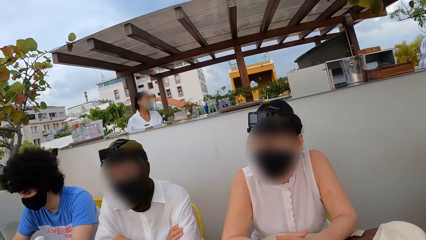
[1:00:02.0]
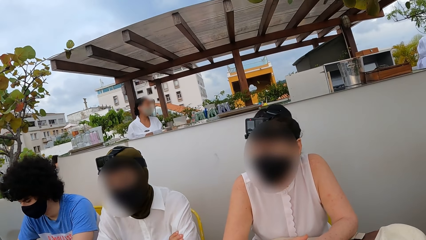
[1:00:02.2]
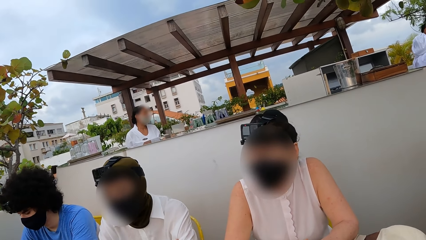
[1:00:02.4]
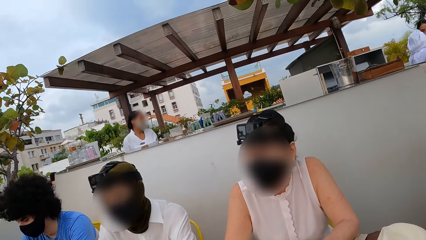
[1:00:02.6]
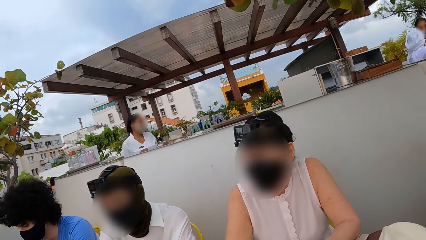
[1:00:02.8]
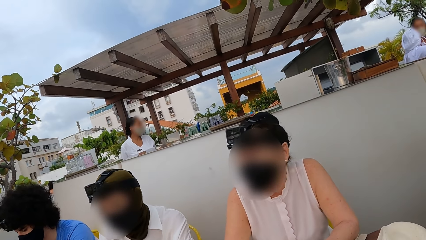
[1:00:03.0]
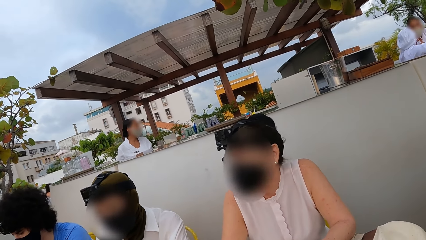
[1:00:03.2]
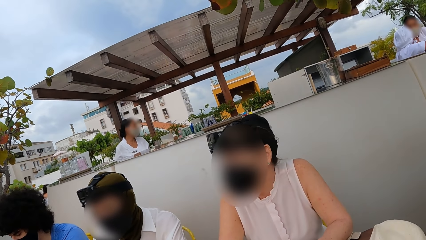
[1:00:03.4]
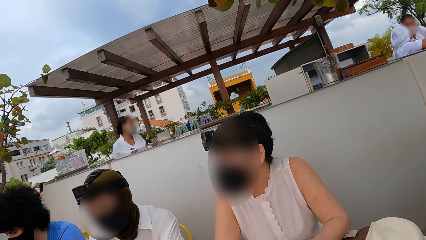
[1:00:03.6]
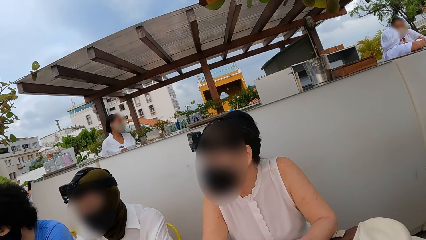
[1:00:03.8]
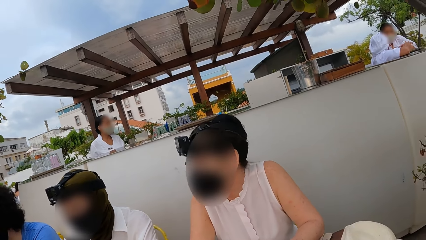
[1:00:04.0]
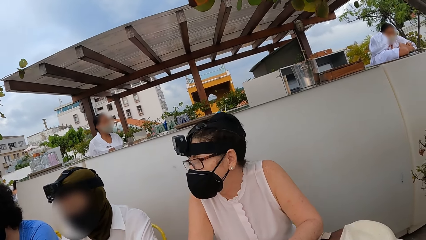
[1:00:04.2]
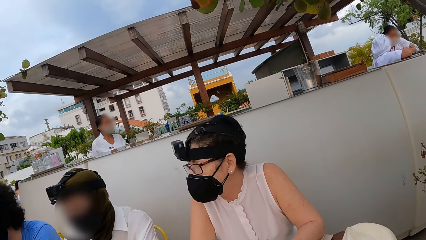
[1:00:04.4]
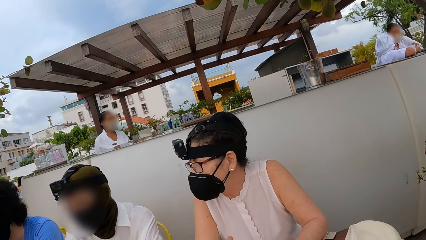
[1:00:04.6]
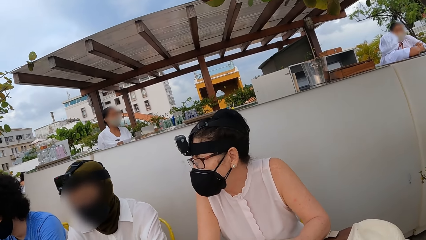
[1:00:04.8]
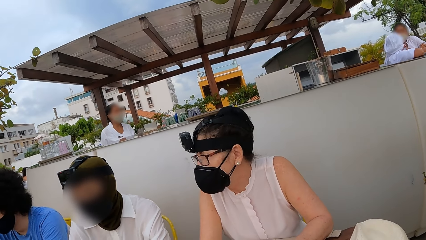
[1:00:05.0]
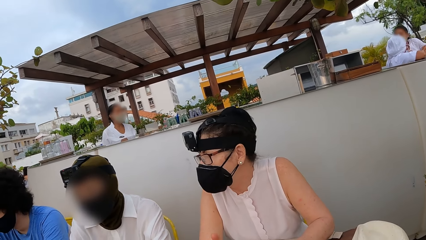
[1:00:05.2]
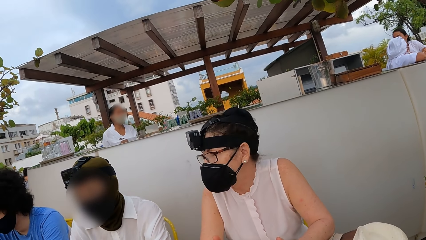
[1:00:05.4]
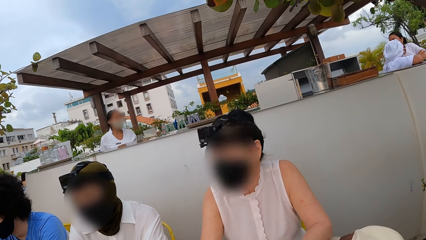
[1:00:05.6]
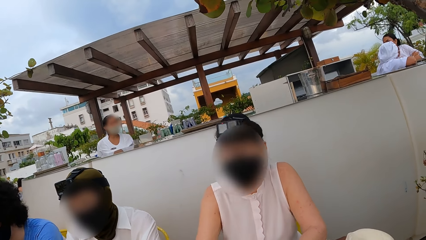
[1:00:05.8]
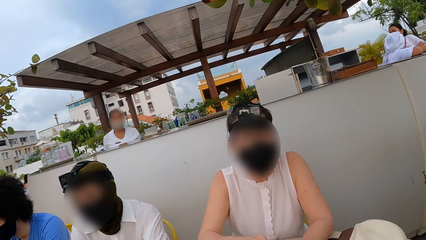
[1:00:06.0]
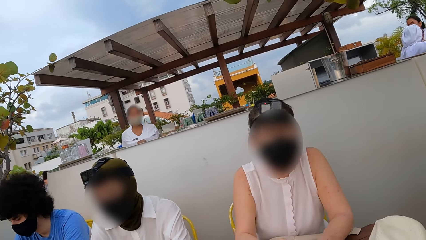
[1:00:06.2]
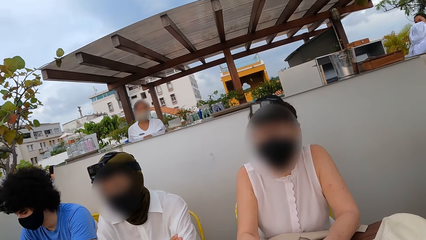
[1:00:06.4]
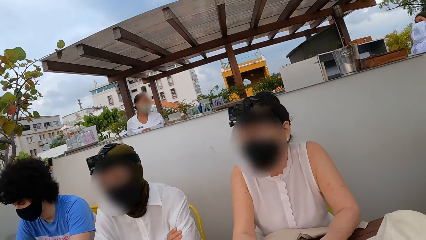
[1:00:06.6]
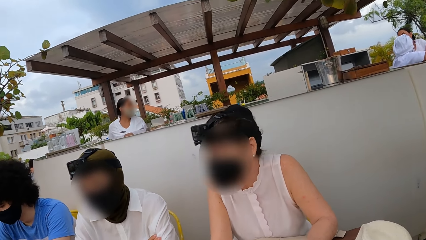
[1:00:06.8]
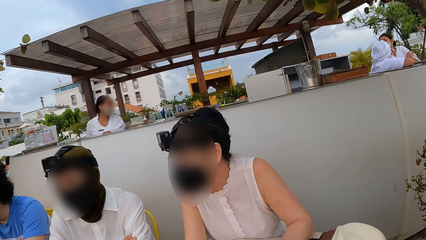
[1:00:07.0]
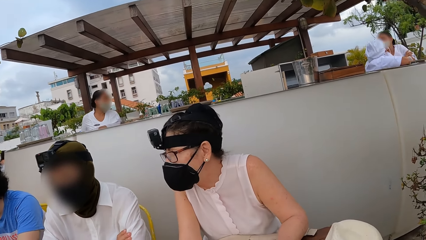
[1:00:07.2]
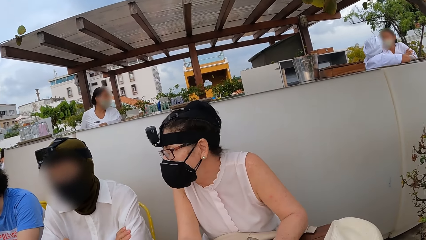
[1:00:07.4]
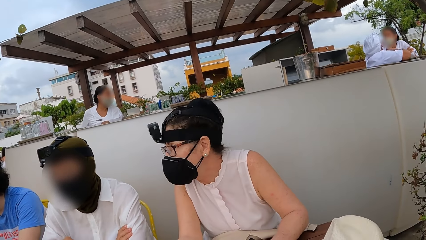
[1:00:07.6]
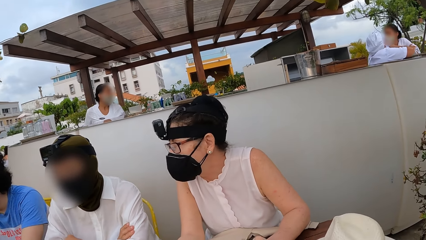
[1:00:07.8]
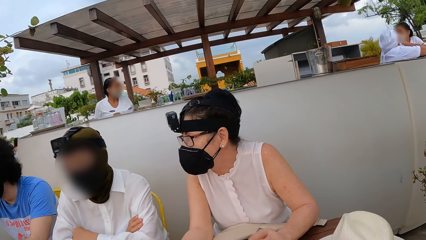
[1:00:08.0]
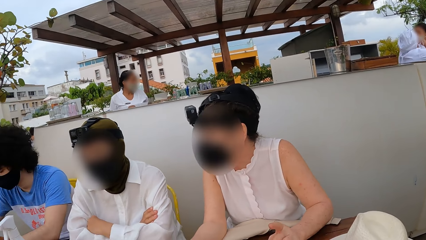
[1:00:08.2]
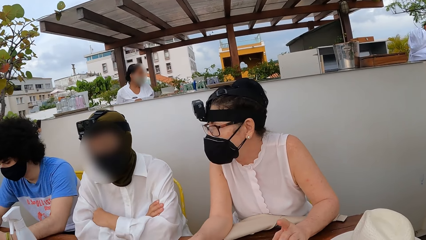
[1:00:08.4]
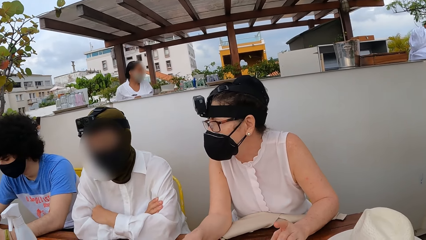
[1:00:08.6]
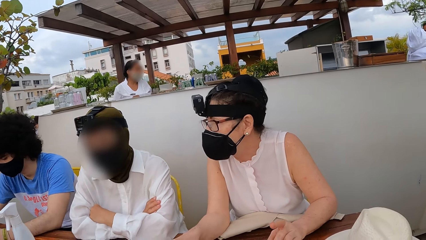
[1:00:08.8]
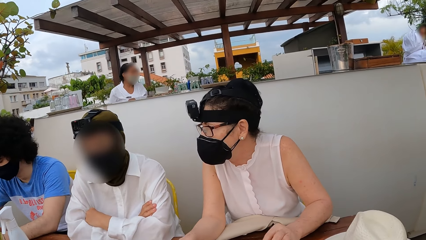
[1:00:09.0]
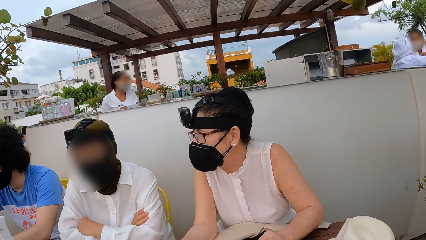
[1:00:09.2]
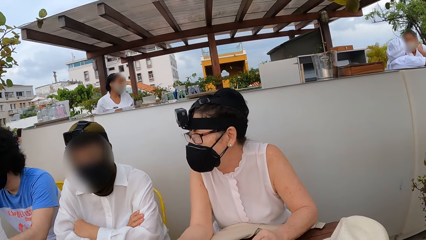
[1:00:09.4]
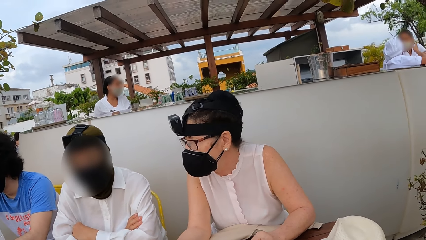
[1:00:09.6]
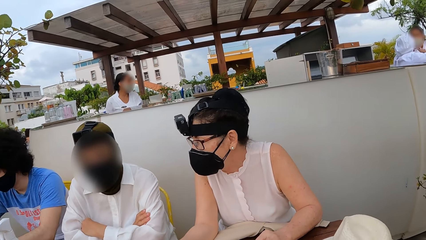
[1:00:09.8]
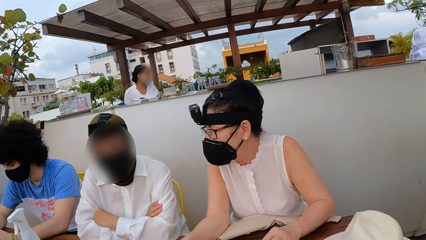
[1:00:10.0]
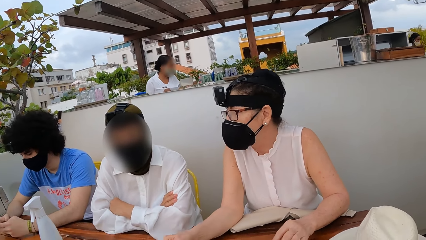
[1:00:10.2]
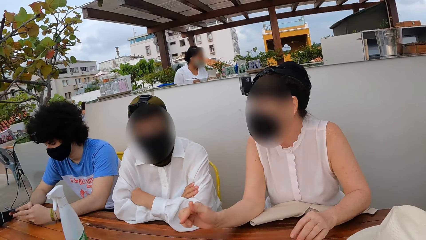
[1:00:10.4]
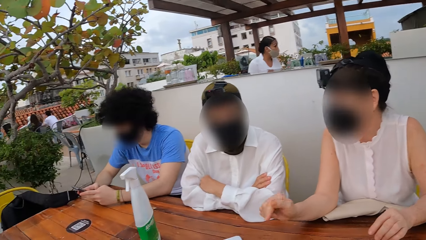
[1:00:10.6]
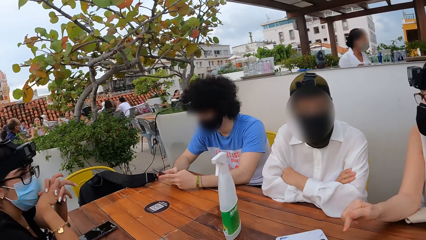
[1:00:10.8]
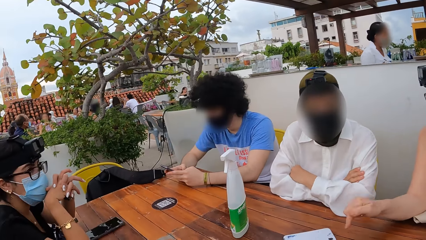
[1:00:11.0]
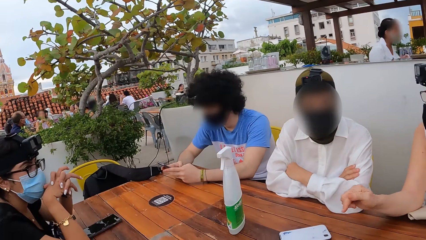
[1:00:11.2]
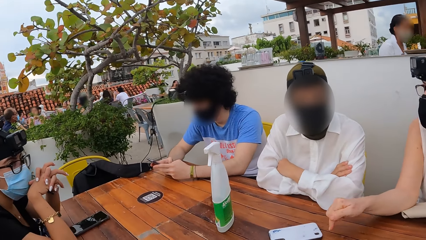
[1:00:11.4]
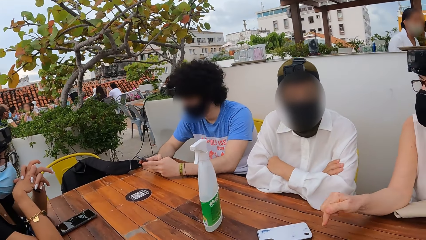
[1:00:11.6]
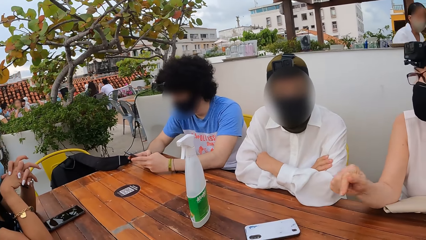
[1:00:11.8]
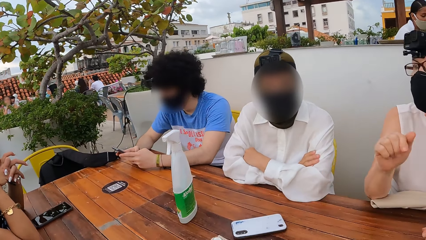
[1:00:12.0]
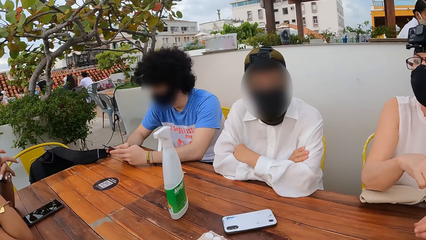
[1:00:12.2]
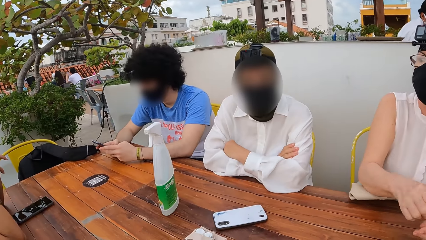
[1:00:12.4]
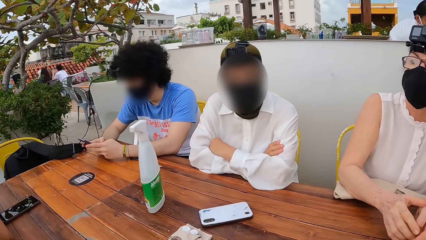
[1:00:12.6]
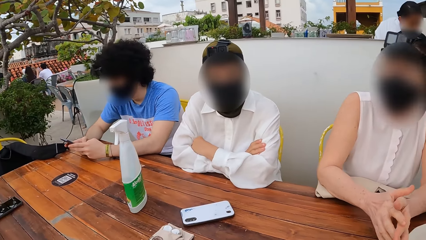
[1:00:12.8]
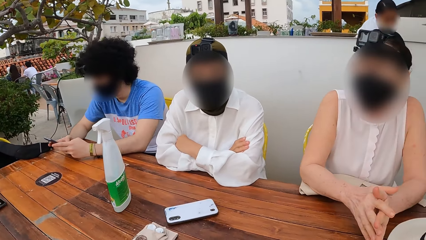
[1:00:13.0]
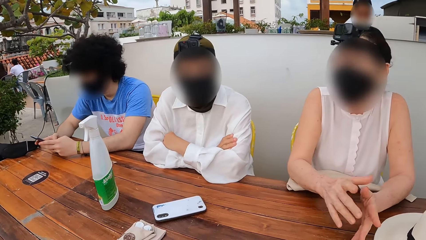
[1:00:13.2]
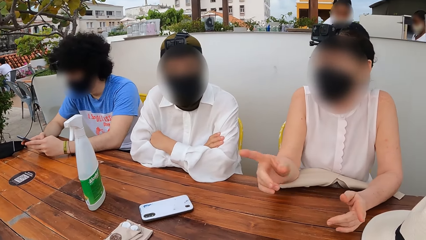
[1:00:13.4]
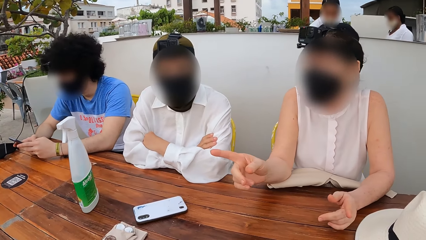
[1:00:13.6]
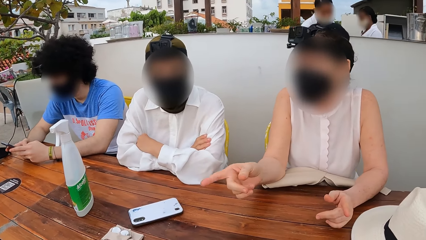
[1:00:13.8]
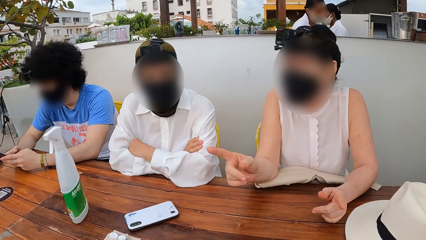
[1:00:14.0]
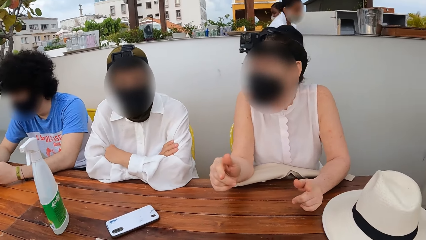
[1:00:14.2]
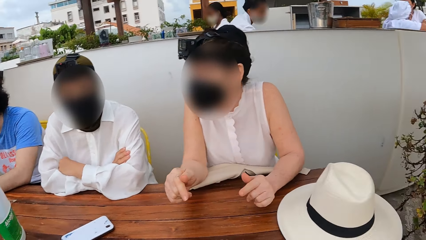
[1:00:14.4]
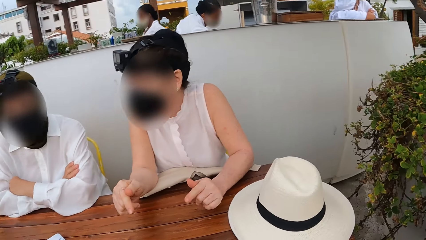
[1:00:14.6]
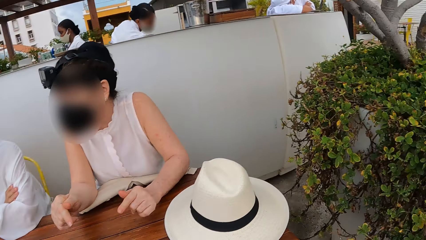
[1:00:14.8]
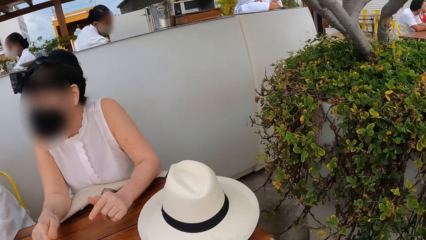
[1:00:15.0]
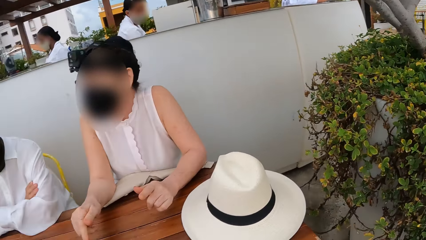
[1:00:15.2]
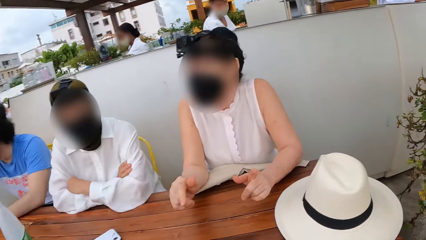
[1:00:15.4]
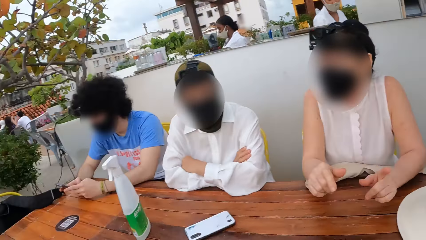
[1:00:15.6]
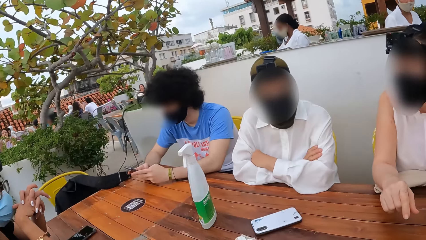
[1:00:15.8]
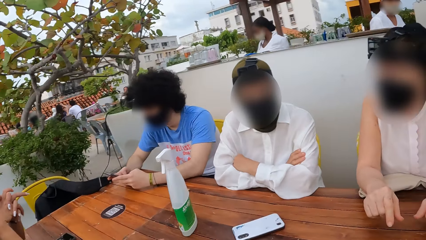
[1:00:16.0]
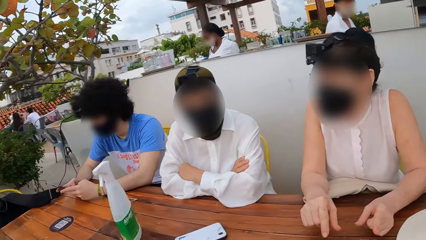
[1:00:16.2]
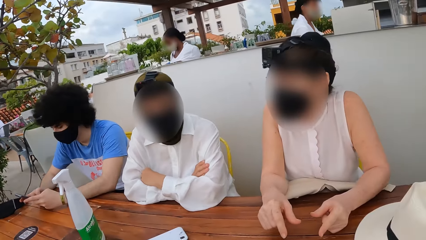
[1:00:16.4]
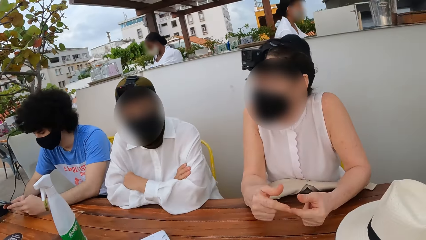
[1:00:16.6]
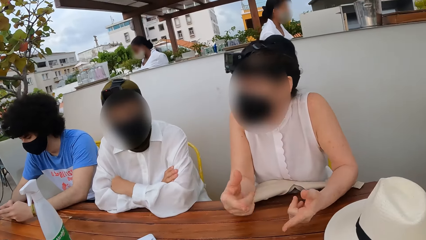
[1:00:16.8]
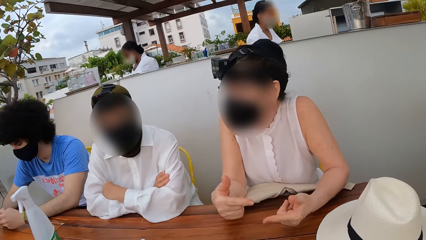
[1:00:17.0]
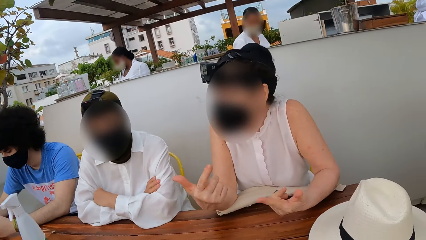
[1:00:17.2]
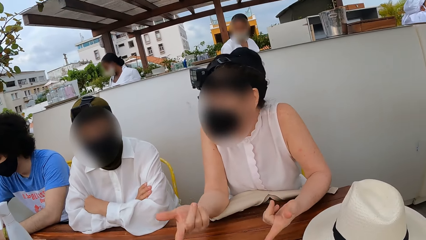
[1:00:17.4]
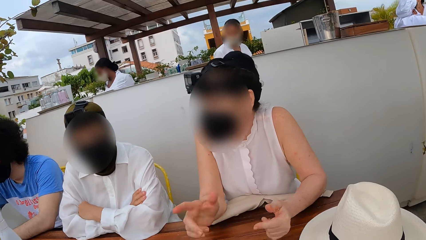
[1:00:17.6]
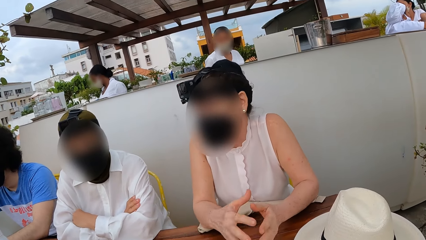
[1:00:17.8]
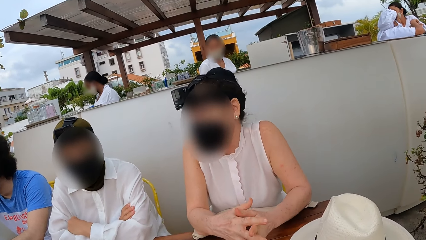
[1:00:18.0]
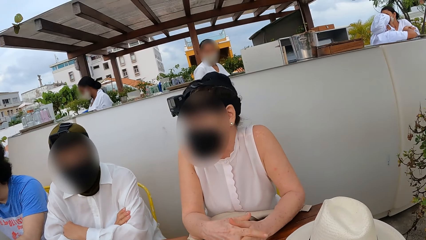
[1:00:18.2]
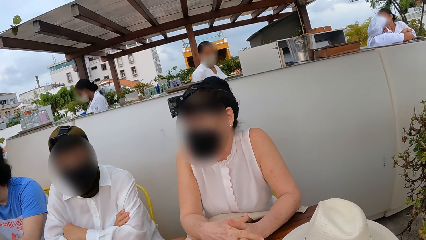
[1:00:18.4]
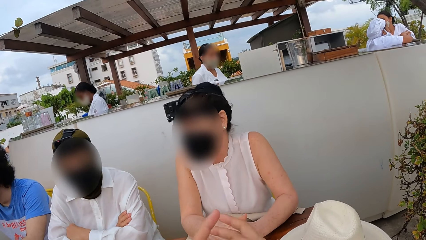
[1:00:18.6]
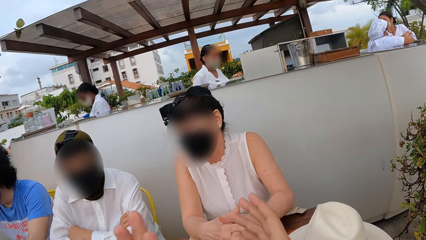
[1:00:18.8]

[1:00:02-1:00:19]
A woman interacts with another woman. The first woman interacts with a third woman. The camera wearer looks around. A person interacts with another person. The camera wearer looks around. The first woman interacts with the third woman.
